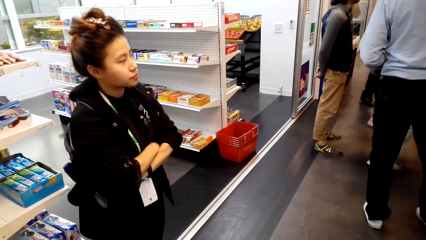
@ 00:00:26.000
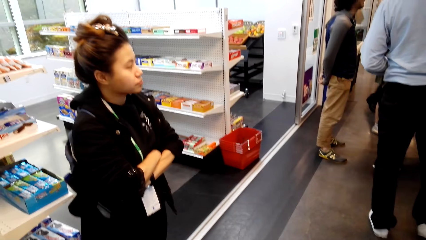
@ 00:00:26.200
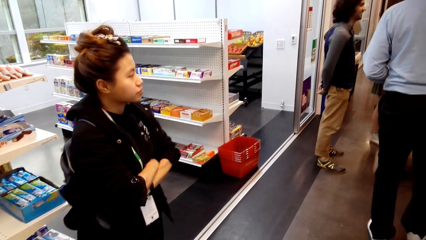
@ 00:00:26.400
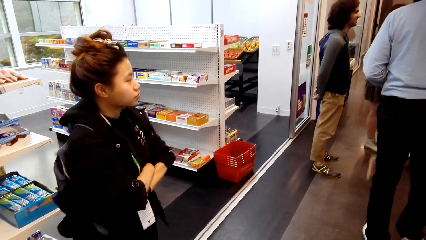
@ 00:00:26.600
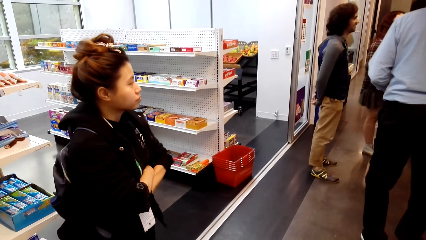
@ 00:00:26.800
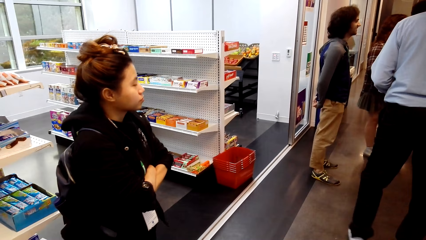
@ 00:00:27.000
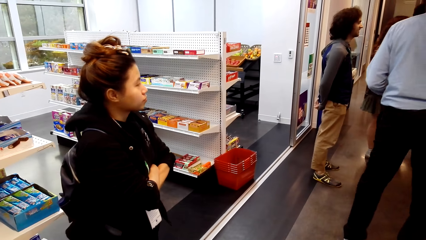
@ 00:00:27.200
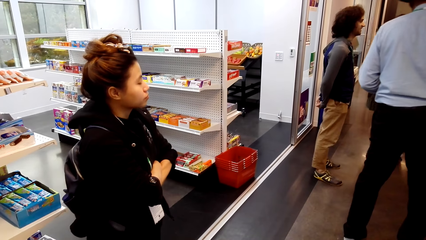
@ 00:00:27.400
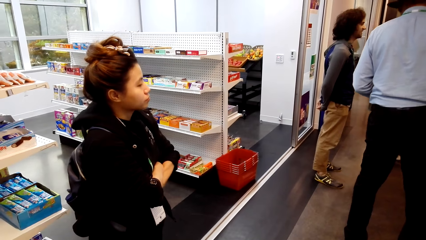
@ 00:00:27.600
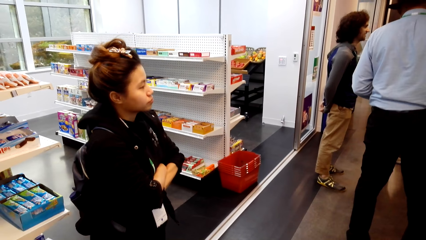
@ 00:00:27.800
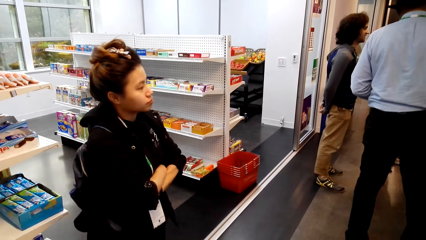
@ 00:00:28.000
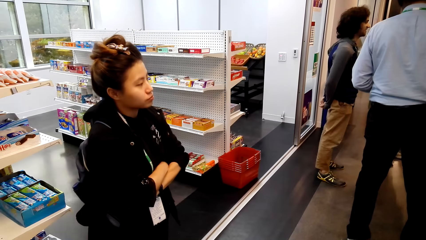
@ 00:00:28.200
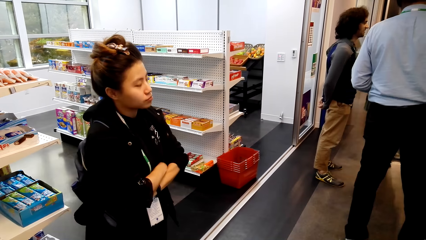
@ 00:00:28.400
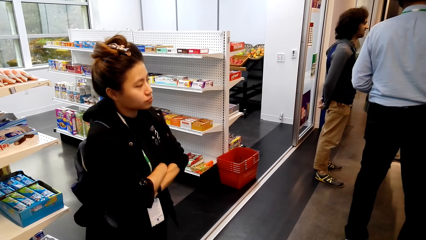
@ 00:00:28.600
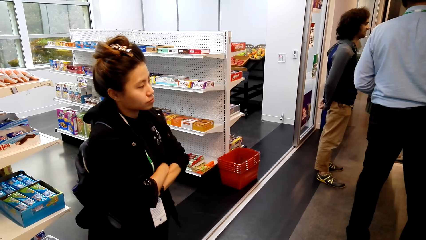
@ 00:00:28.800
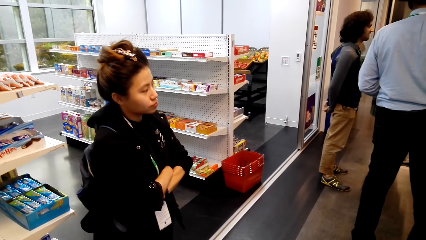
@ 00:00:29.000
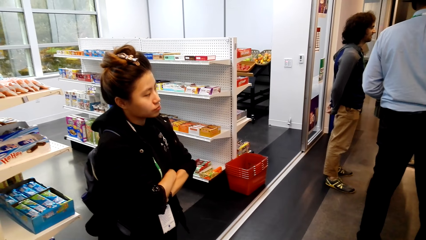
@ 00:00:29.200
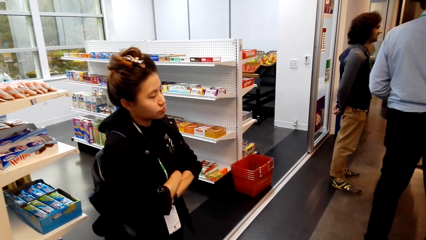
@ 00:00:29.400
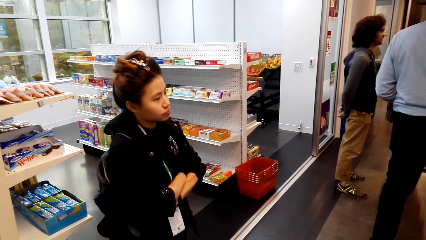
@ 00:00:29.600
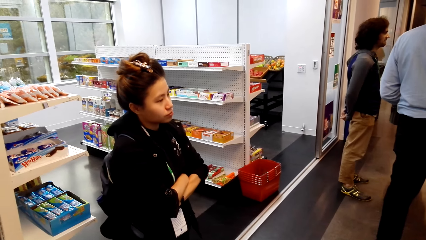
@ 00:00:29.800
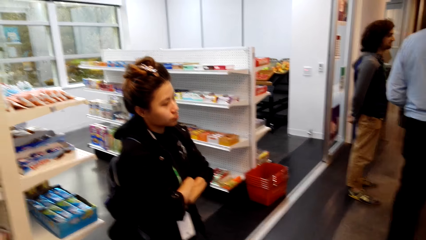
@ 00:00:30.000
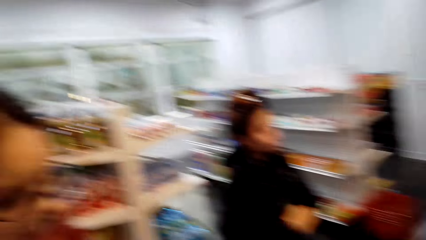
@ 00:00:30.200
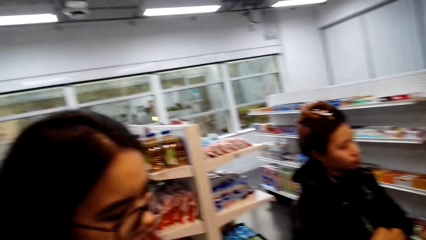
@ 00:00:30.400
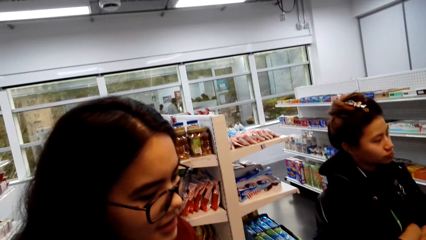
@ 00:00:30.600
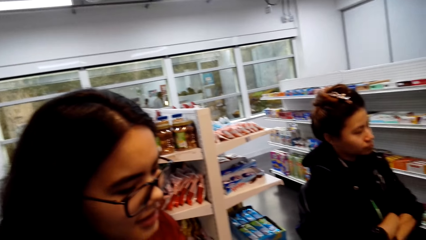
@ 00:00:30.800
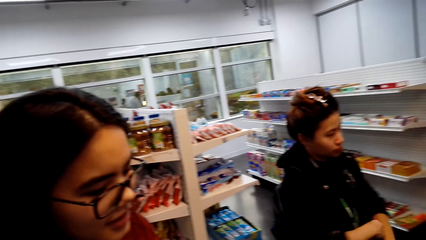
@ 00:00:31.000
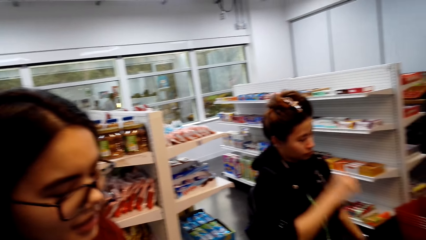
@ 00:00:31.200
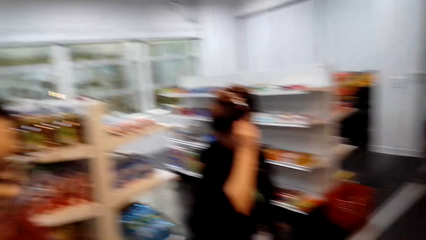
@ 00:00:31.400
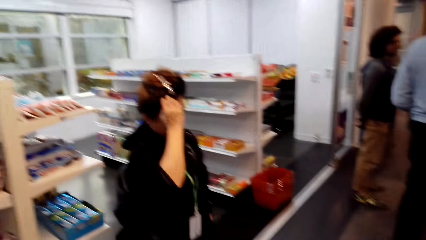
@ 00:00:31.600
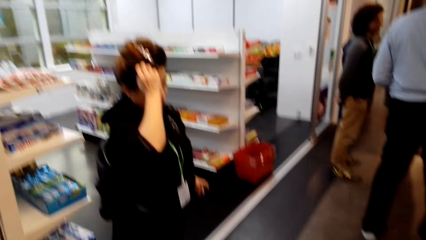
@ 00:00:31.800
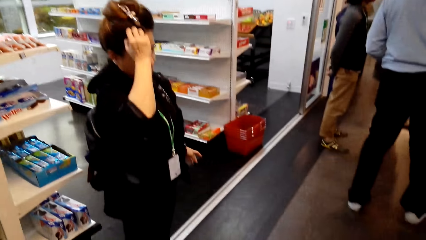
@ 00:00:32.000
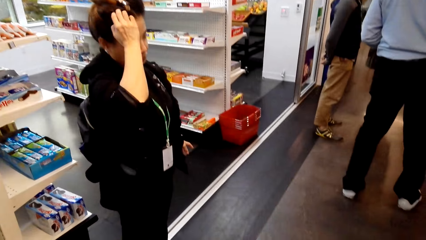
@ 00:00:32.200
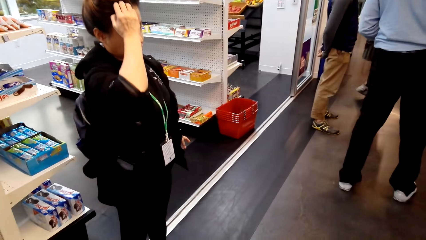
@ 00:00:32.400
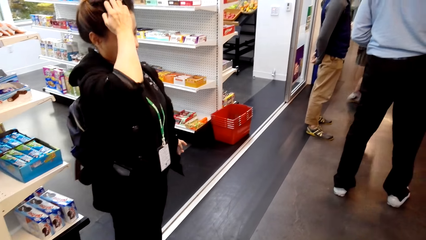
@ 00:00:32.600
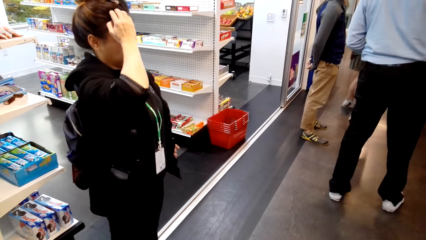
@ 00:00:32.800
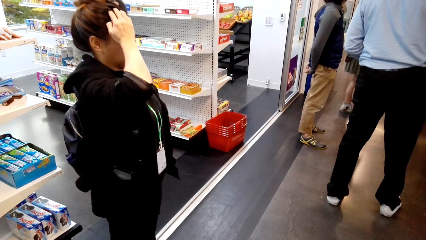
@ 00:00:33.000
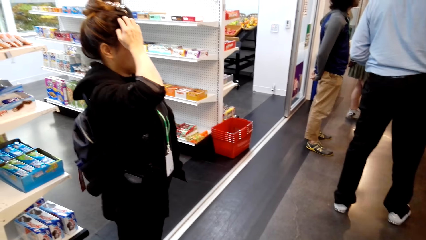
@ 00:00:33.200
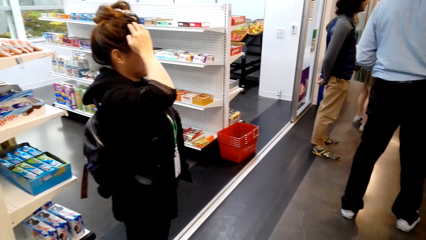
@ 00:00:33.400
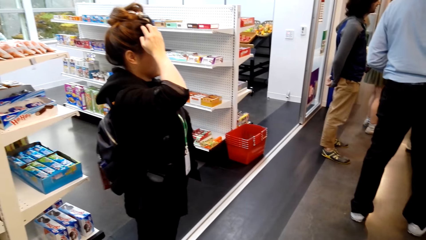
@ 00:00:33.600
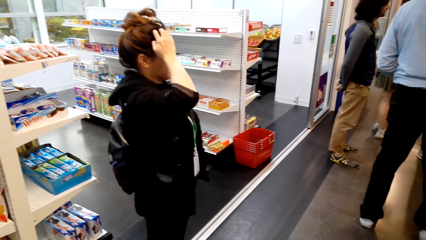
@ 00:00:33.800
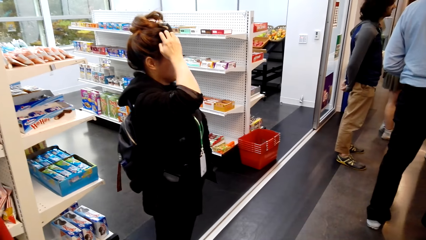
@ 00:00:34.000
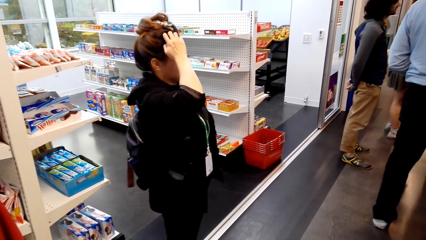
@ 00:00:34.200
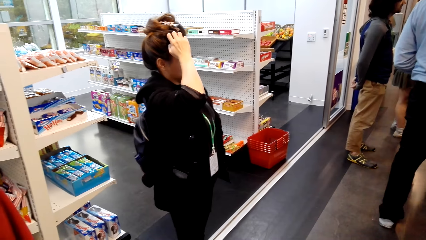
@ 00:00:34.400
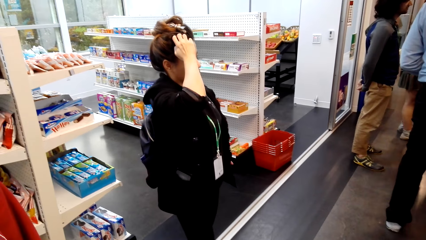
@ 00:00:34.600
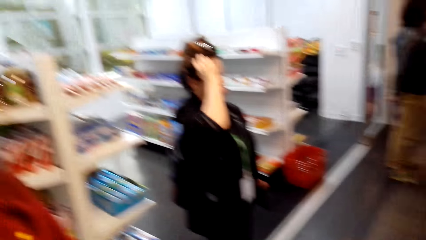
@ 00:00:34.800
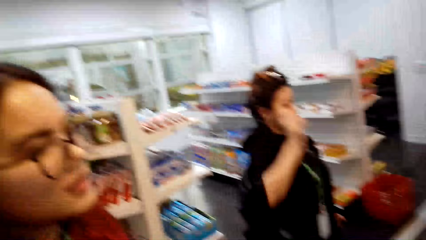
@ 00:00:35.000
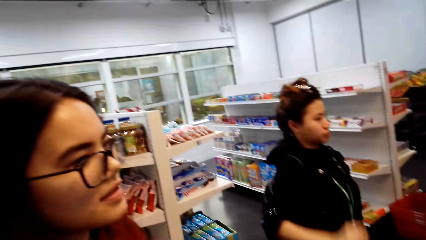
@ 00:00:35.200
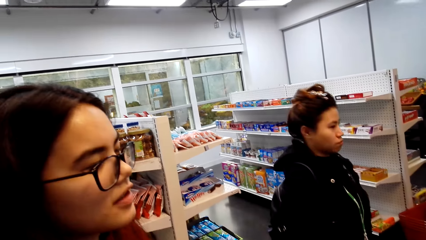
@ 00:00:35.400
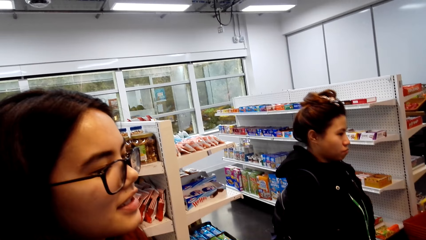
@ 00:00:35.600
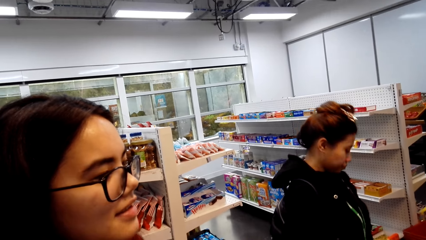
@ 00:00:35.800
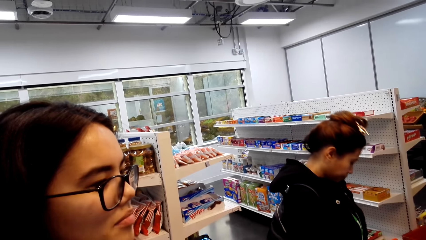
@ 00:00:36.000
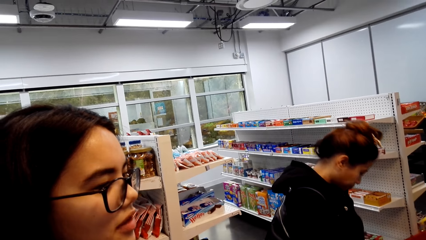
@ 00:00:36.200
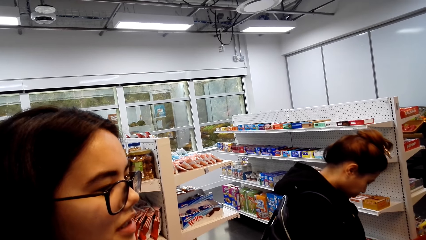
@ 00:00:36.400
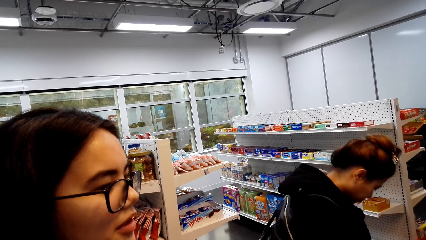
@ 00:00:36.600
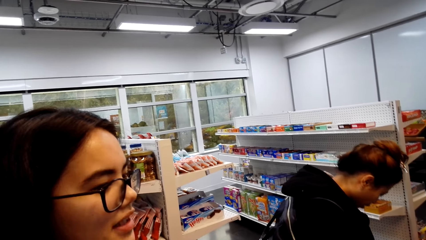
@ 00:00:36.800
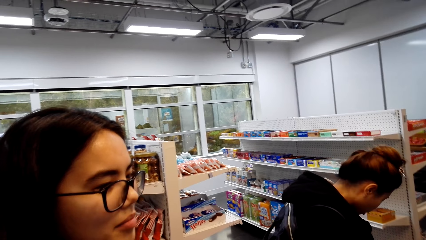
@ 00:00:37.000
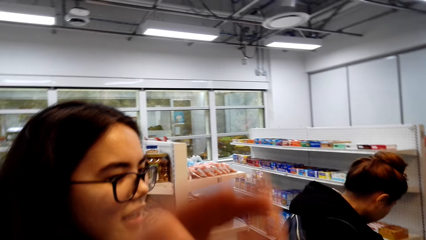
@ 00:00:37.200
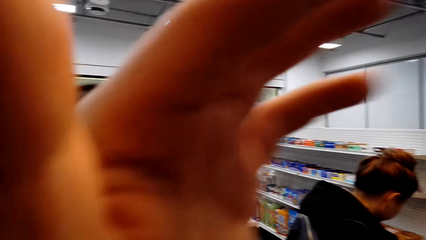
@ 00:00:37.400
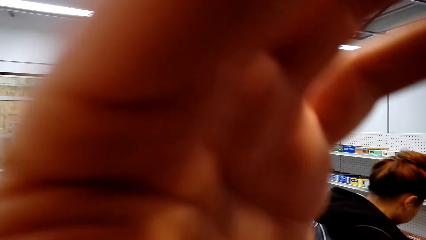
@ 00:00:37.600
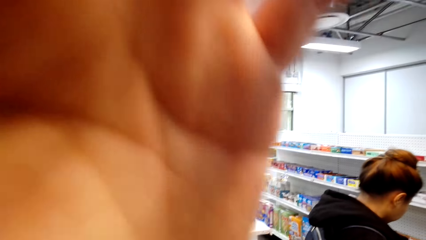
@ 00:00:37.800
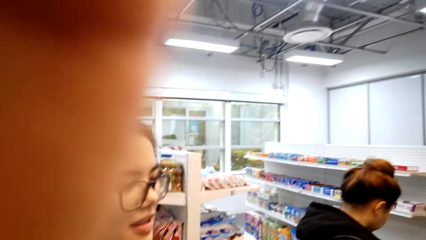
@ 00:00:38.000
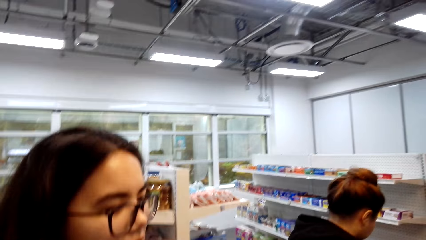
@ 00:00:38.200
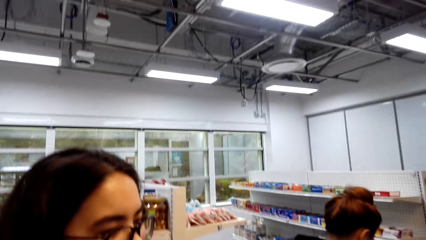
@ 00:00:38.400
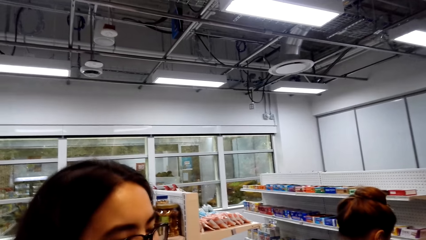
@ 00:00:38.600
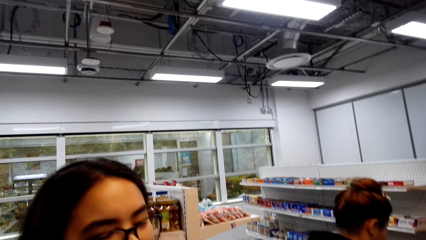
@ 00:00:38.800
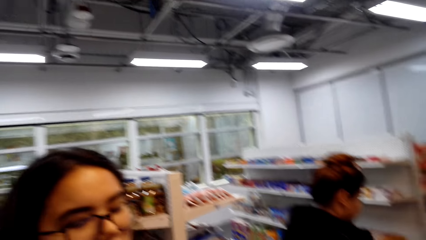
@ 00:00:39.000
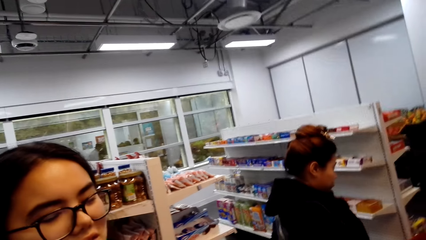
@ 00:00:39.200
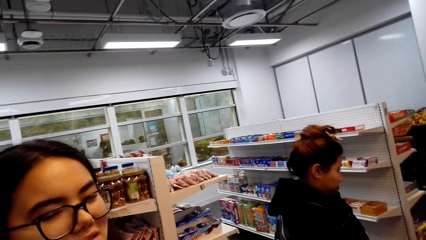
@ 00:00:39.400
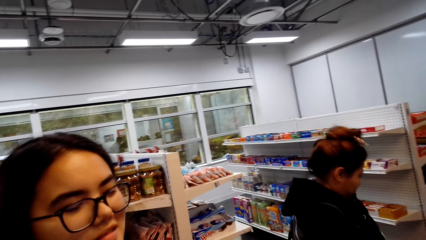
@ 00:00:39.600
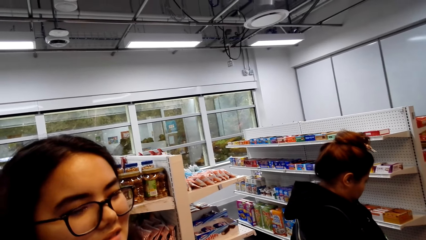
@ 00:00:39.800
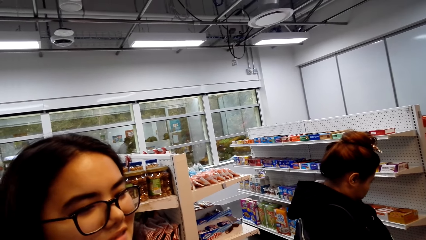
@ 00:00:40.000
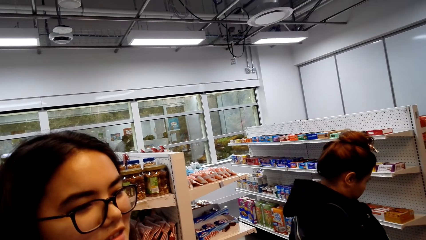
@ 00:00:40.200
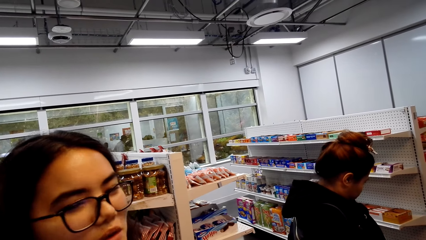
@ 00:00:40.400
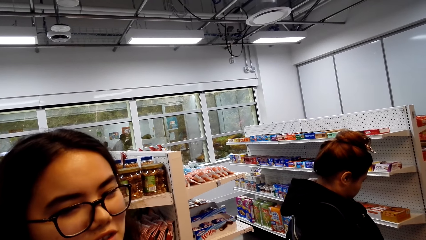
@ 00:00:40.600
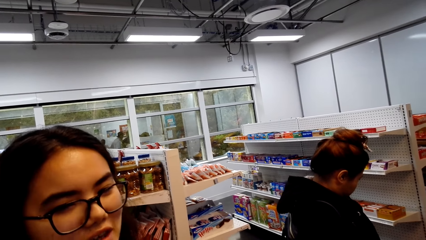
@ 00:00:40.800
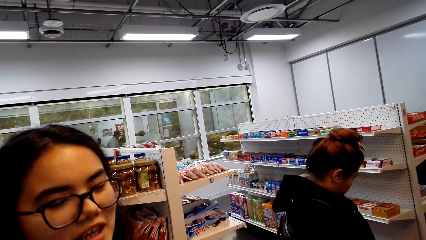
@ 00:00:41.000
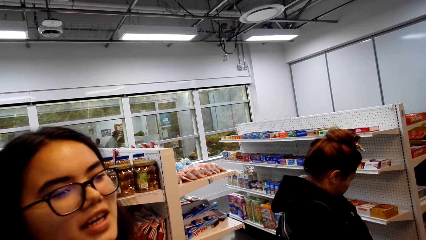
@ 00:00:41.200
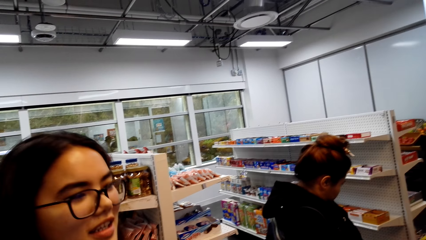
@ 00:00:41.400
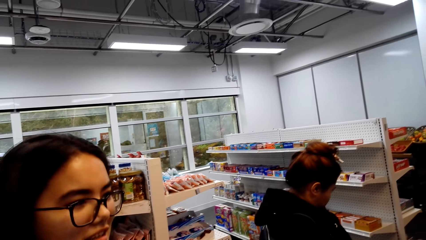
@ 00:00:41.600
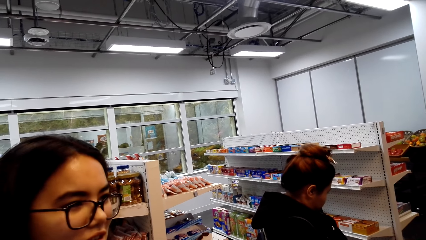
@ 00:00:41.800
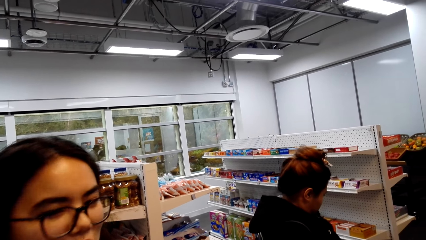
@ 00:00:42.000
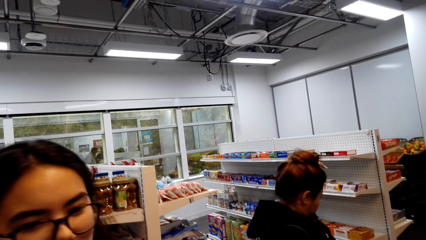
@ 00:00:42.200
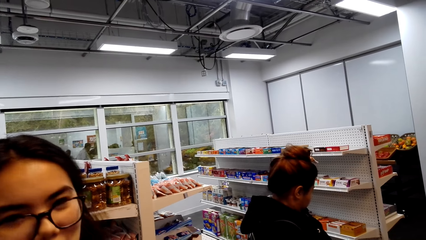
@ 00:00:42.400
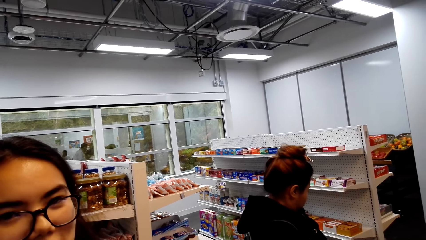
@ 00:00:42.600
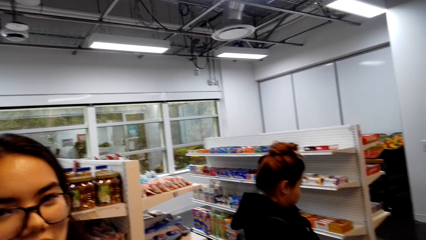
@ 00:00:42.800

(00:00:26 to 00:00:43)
A woman talks. The camera wearer talks. The woman speaks to the camera wearer. The camera wearer raises a hand.
